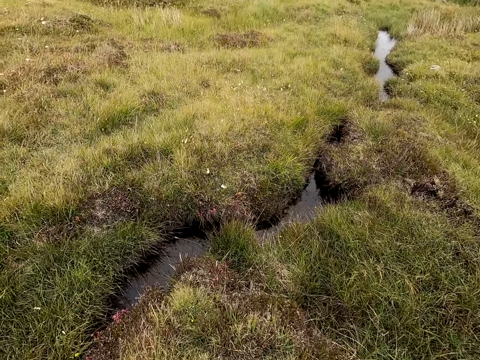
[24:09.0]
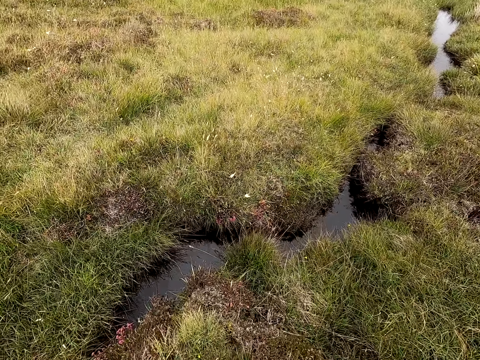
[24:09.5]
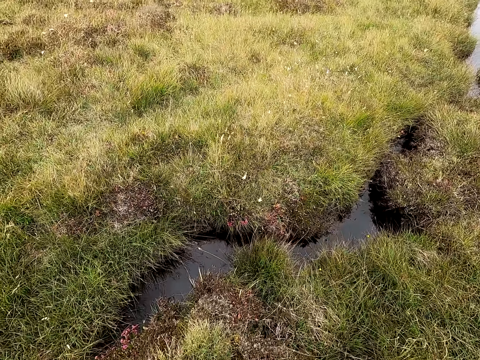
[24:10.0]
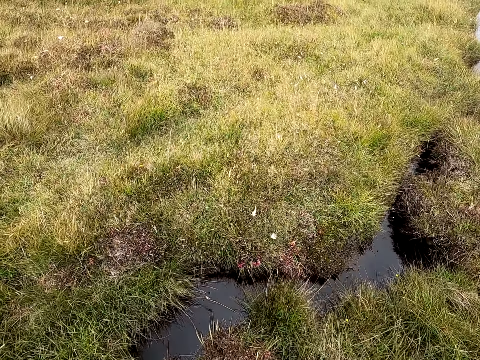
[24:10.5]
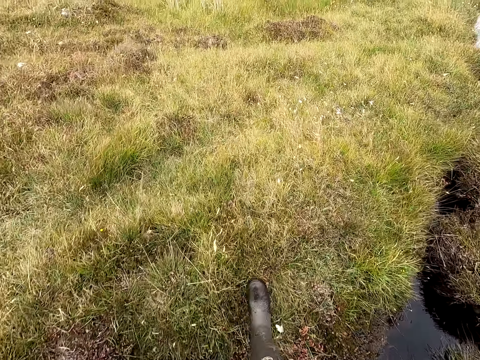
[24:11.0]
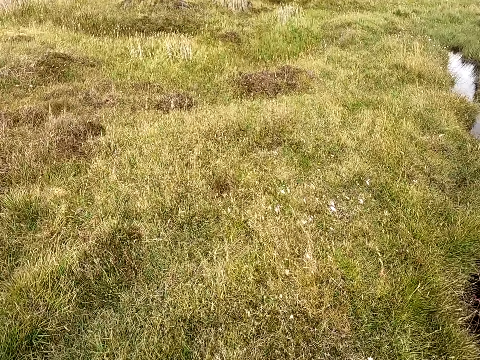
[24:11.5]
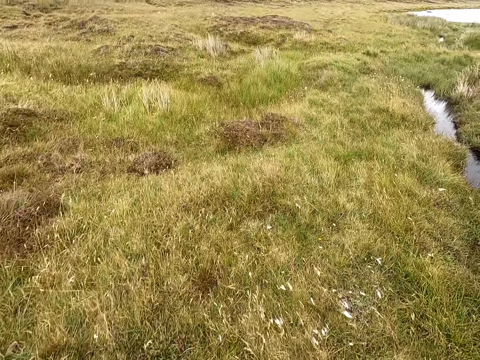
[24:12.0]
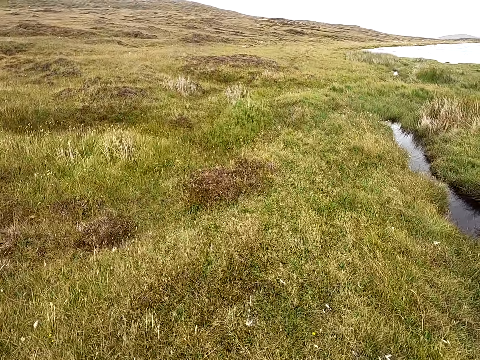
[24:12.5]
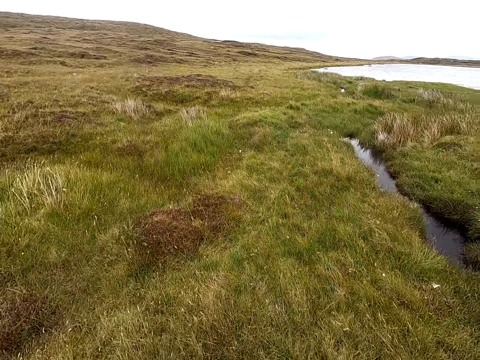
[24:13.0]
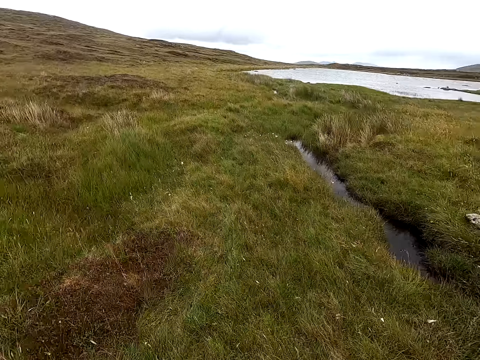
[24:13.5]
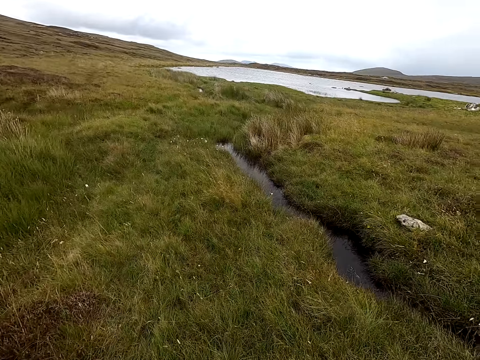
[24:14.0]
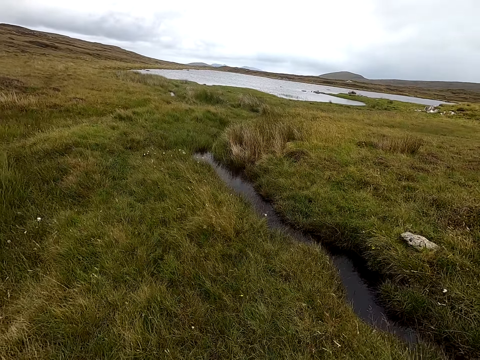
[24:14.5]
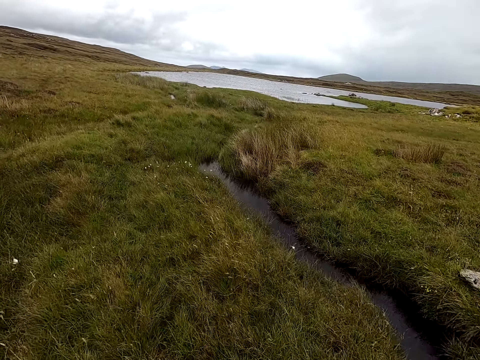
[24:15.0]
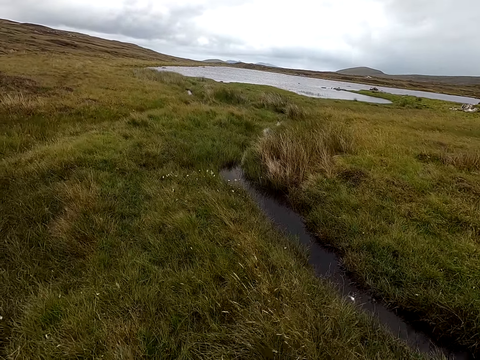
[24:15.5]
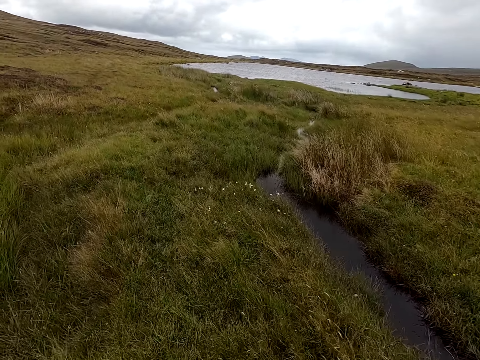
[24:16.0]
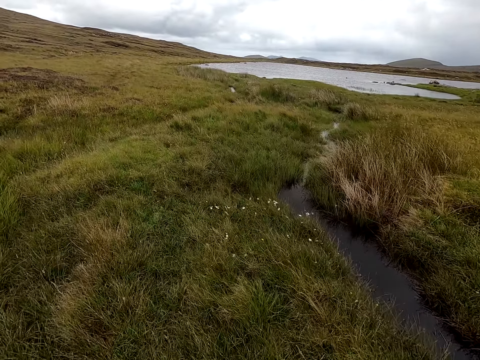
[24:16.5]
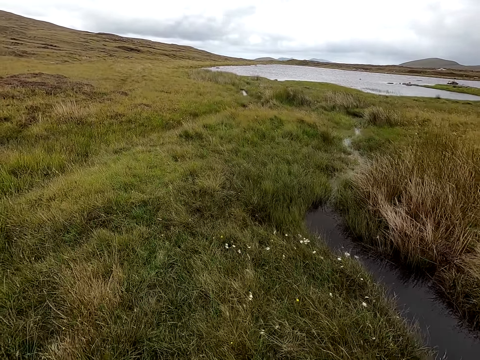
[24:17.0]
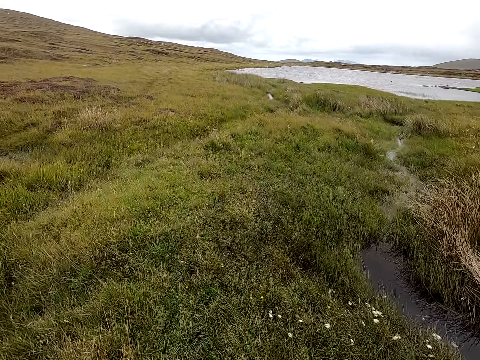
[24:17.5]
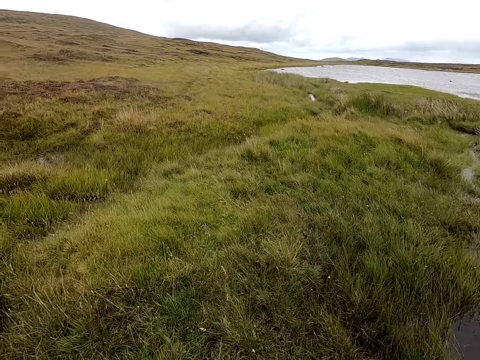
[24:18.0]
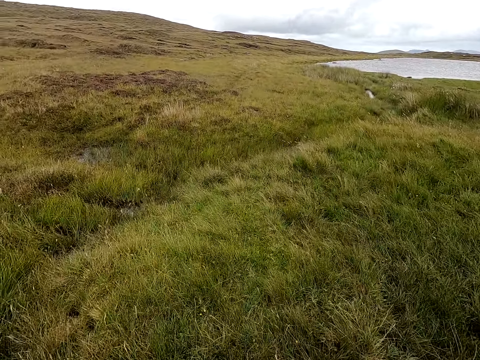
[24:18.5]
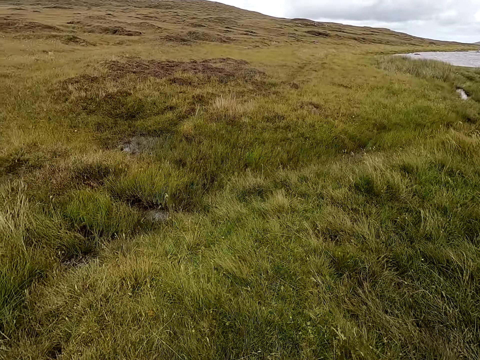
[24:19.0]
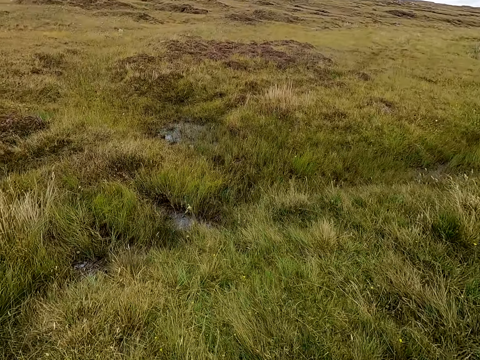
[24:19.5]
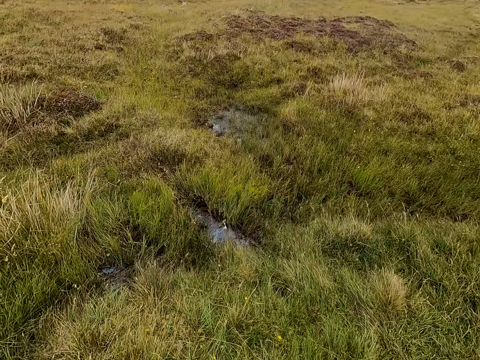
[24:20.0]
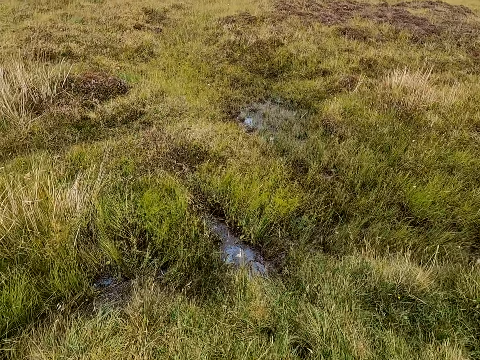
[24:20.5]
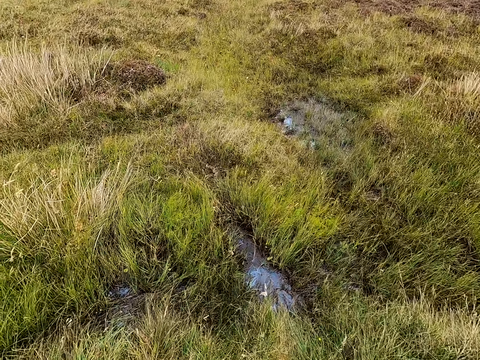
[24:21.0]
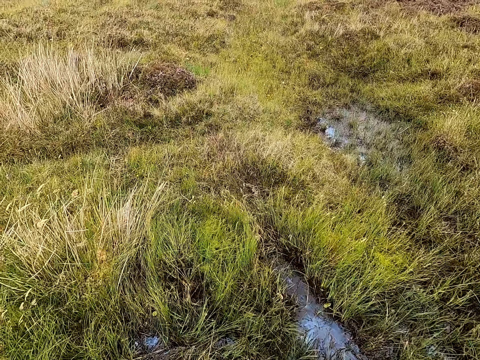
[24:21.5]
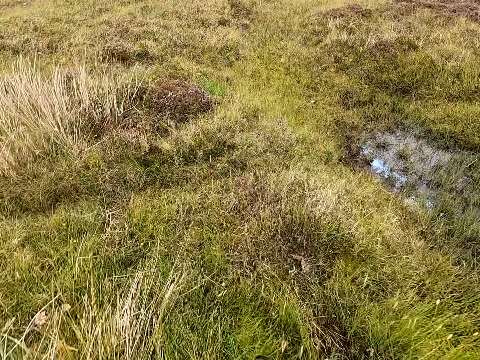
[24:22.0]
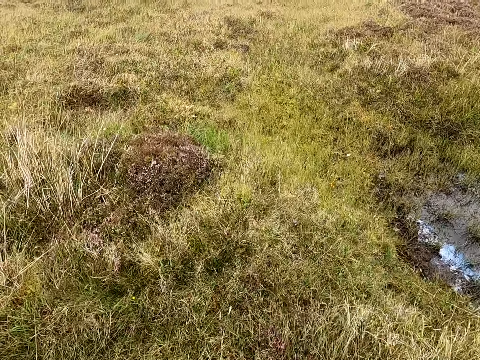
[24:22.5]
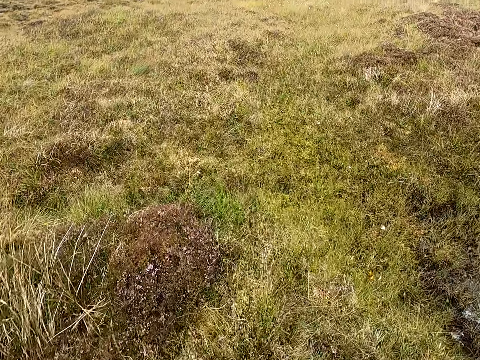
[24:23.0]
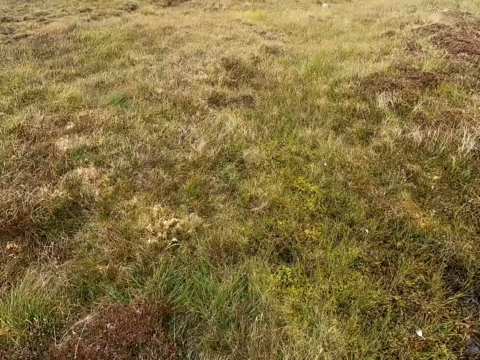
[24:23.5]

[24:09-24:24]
The camera wearer jumps over the water. They walk in the field.

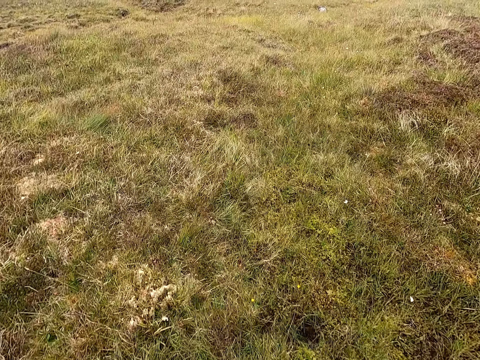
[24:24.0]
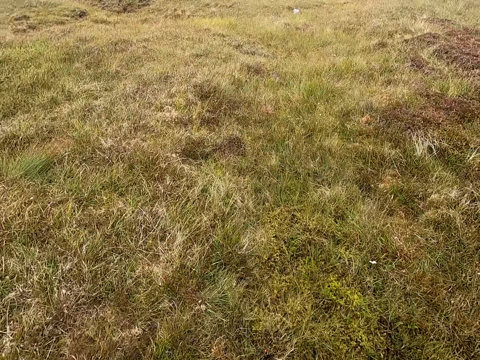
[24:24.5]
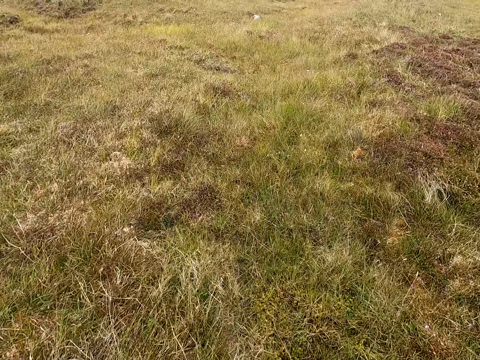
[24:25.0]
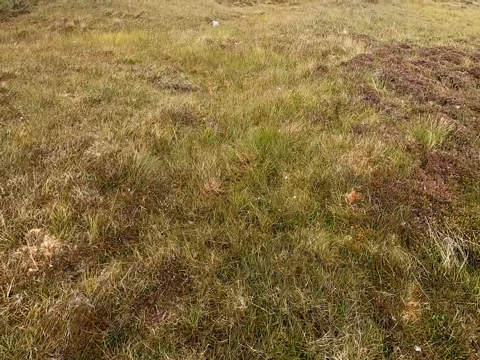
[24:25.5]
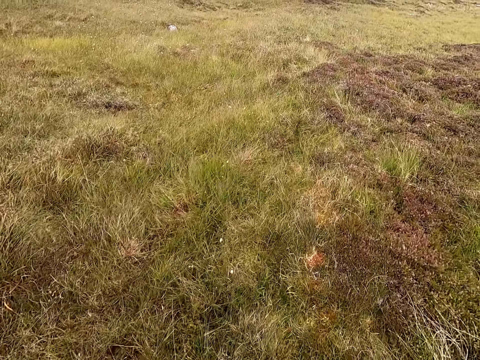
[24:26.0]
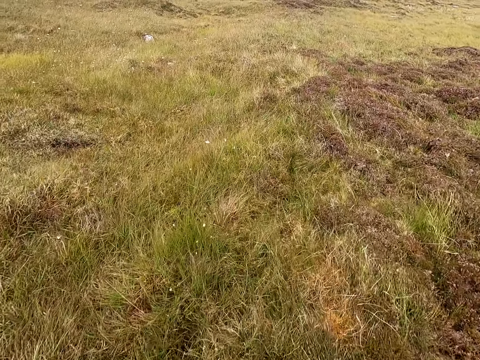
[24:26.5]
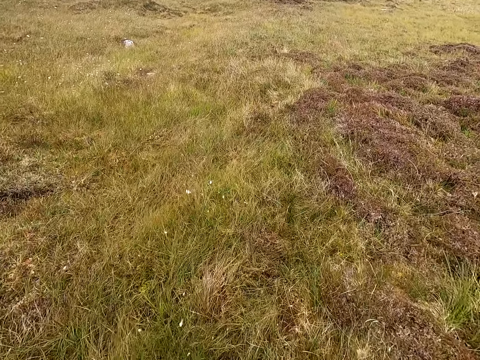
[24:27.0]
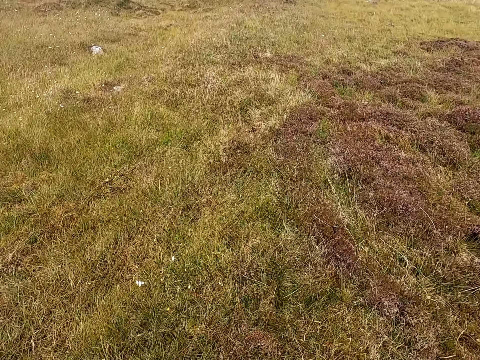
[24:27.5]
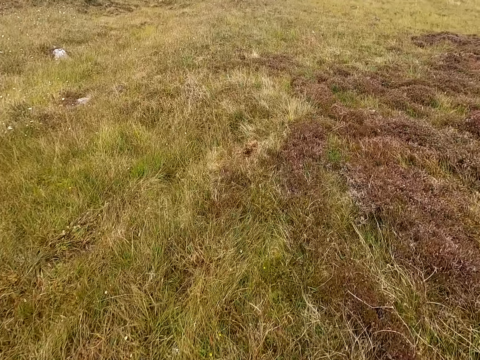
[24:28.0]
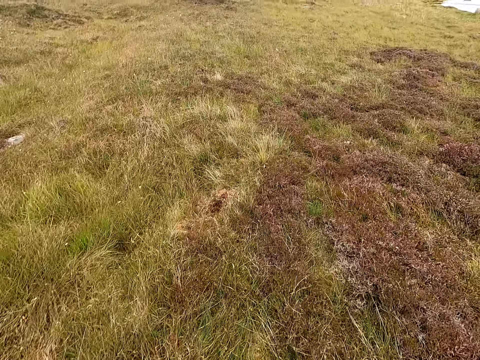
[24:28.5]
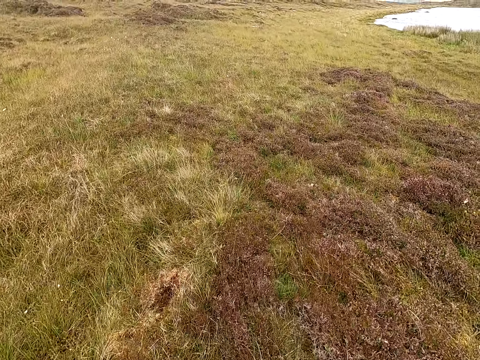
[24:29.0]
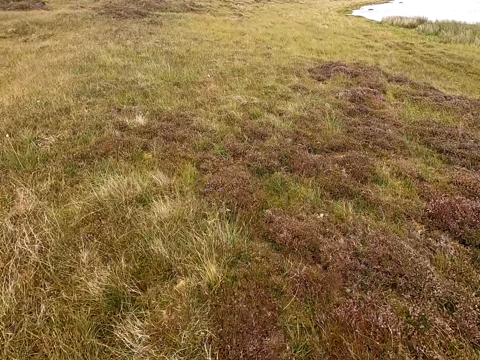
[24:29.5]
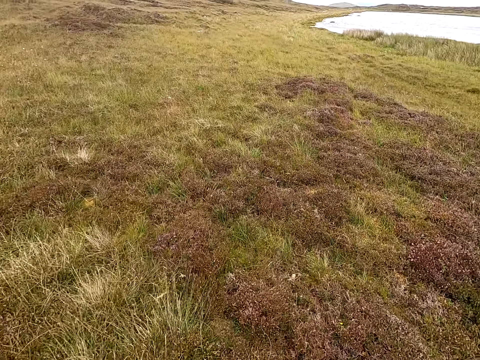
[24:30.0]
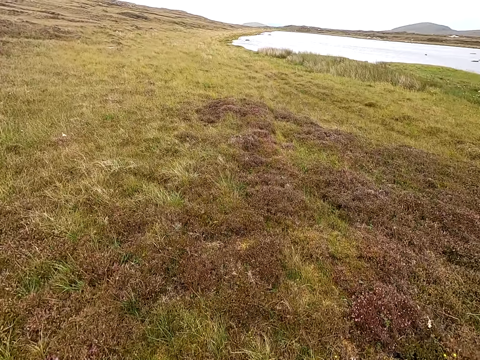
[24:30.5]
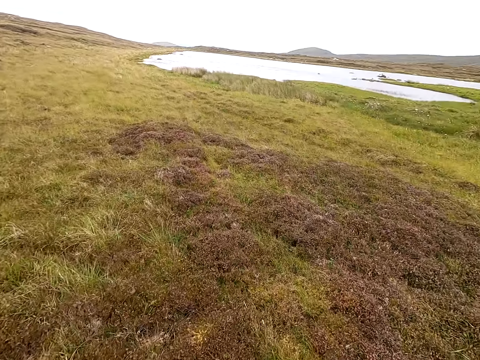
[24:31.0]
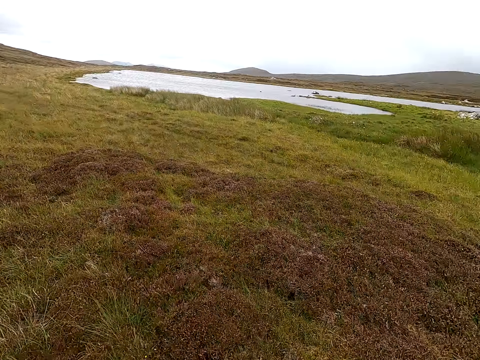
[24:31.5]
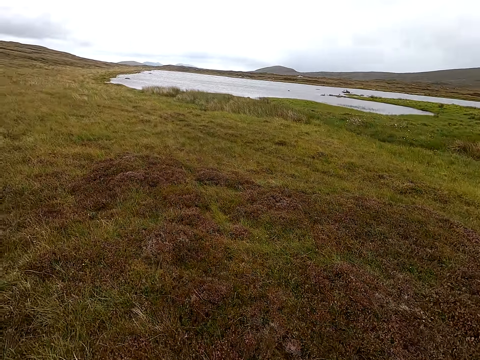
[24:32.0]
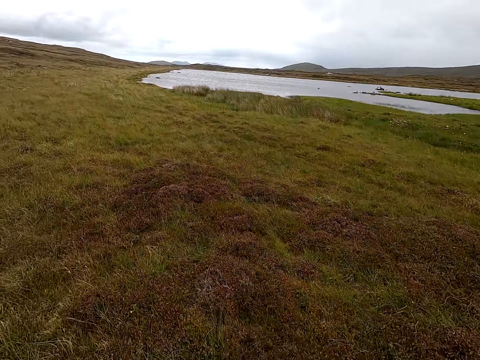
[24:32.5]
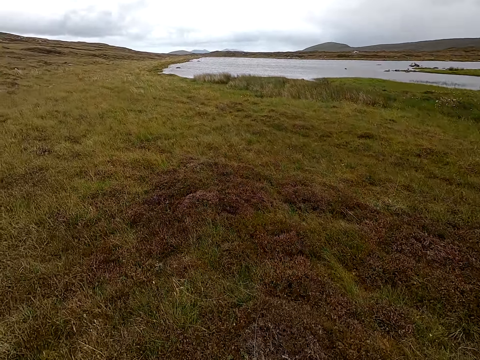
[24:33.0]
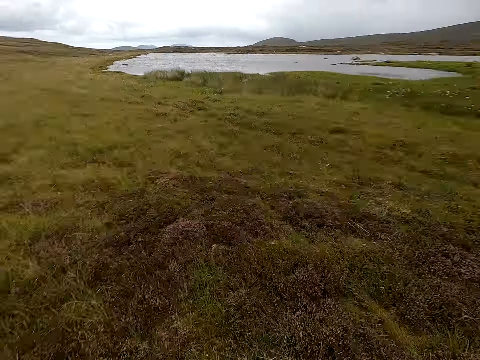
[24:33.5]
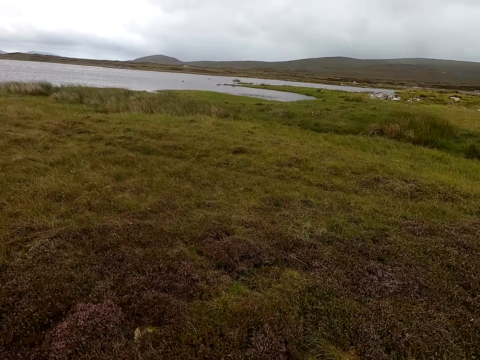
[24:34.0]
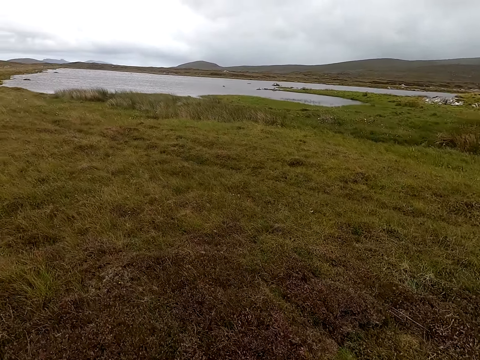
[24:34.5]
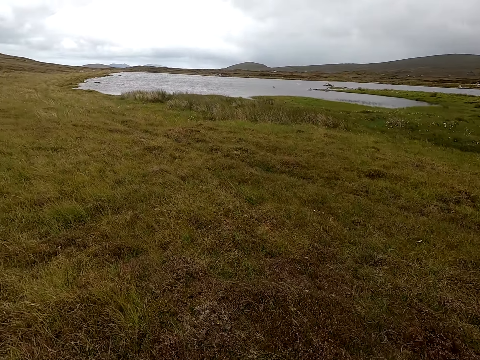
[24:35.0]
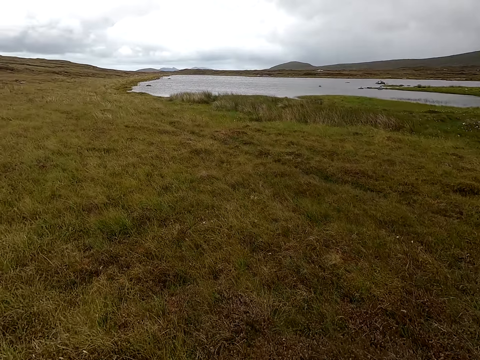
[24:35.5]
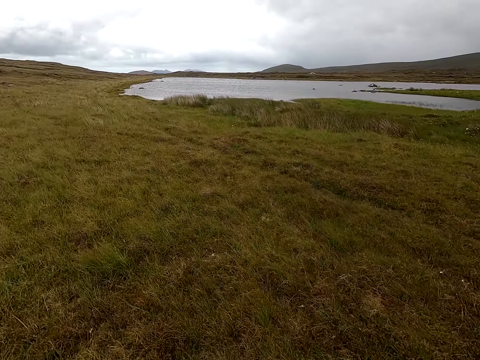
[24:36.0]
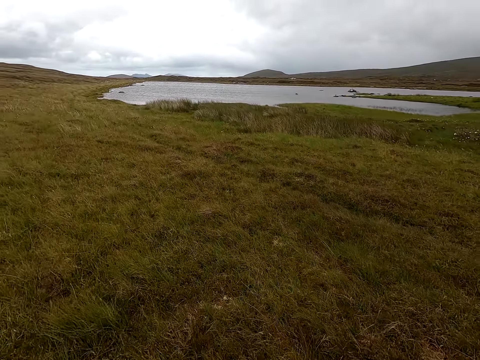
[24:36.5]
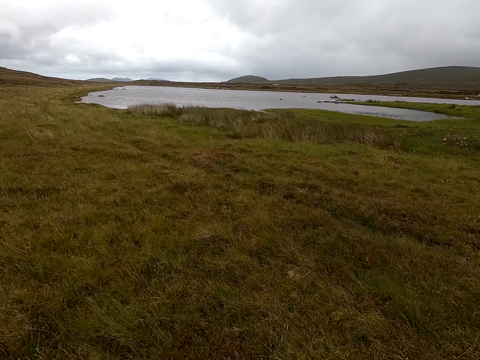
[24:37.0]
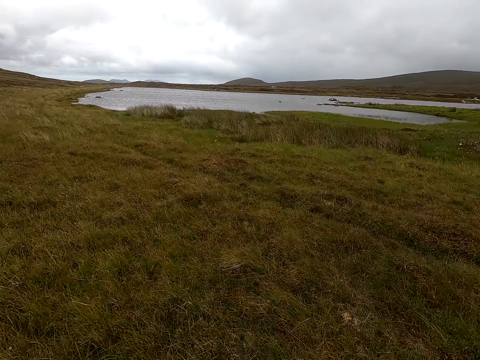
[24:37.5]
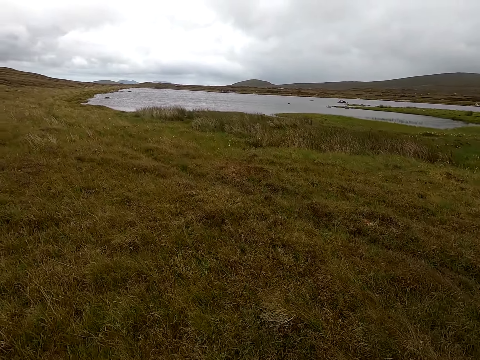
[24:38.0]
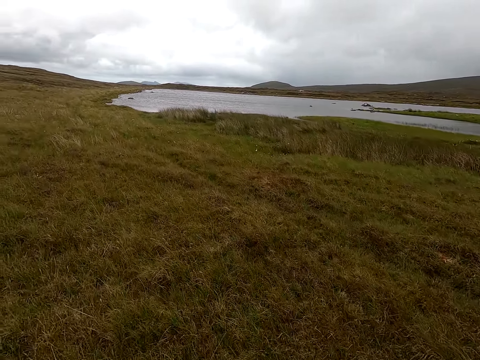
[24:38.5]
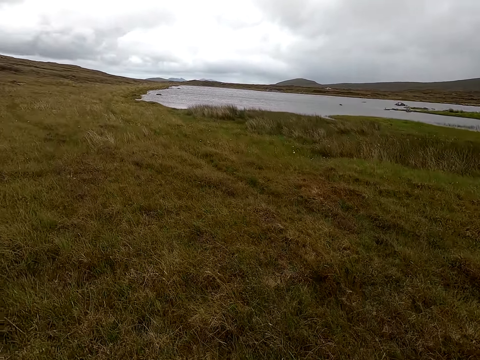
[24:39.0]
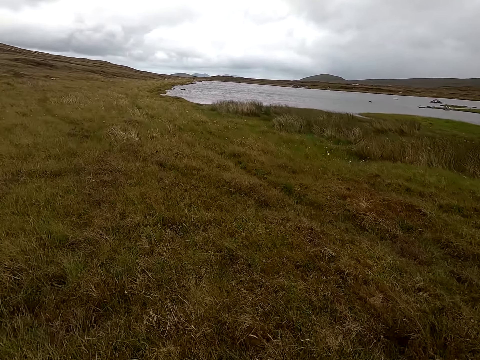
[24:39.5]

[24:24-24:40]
The camera wearer walks and looks around. They walk and look around.
